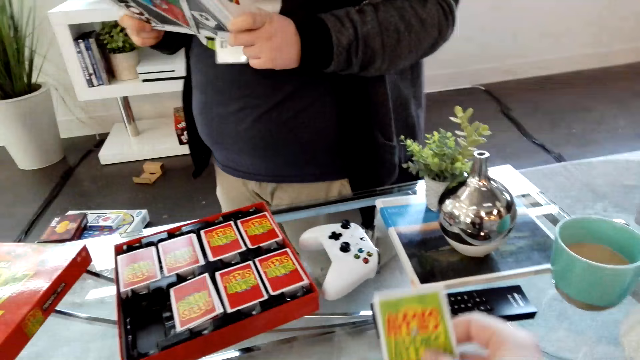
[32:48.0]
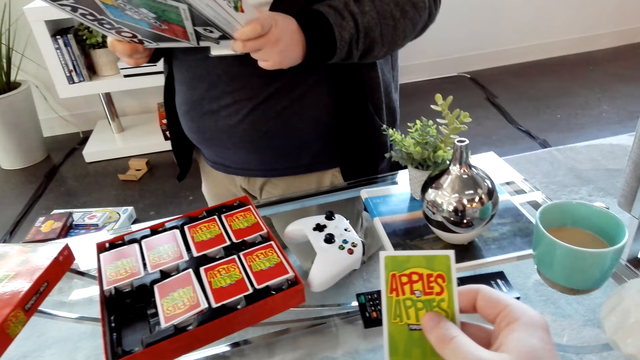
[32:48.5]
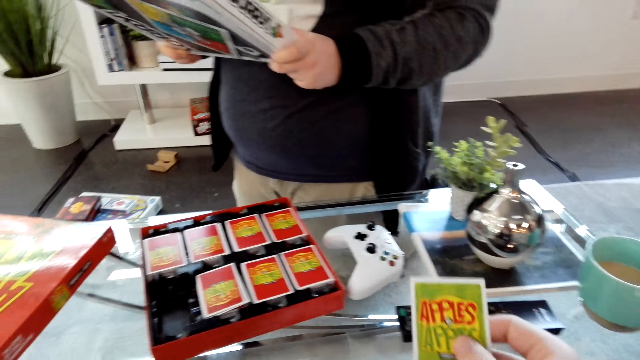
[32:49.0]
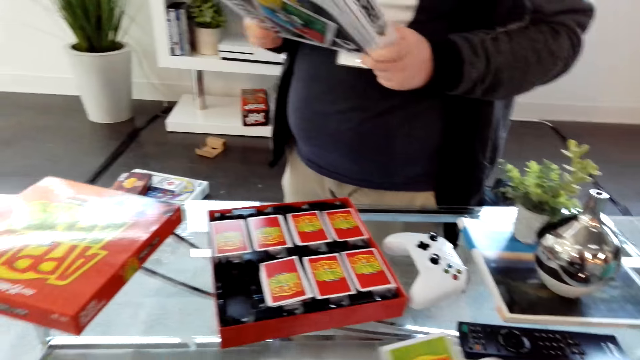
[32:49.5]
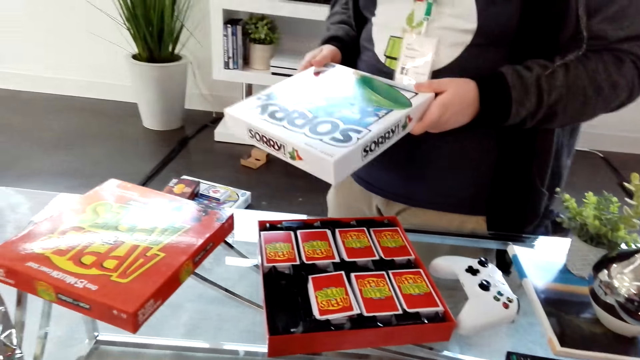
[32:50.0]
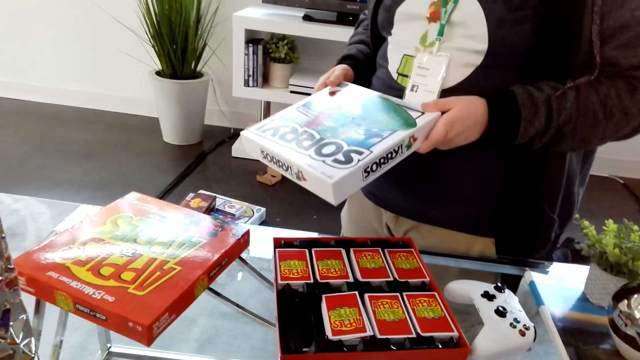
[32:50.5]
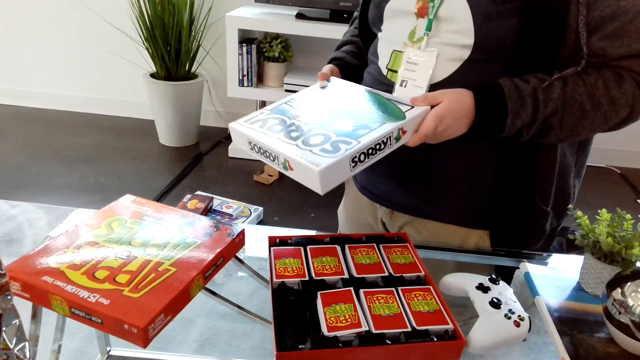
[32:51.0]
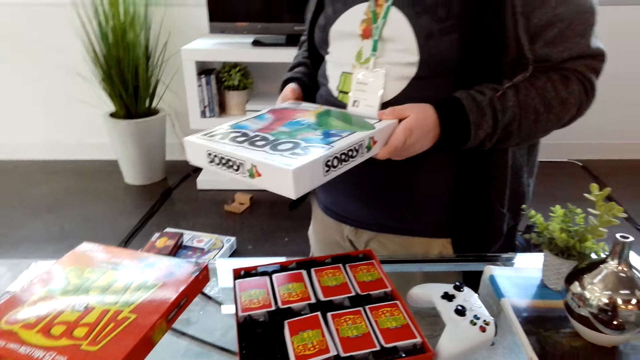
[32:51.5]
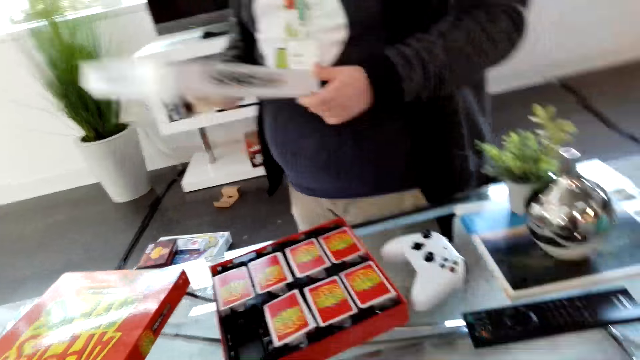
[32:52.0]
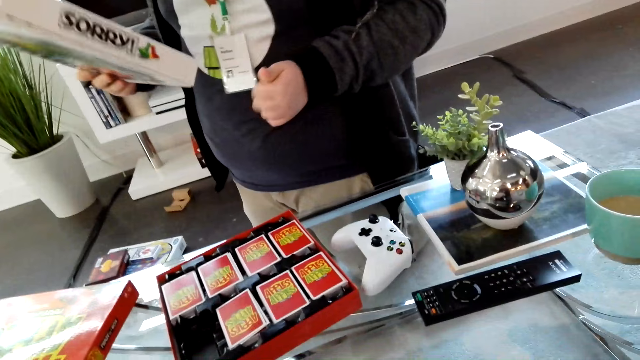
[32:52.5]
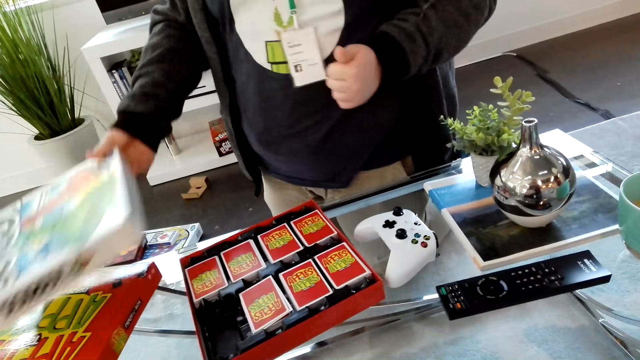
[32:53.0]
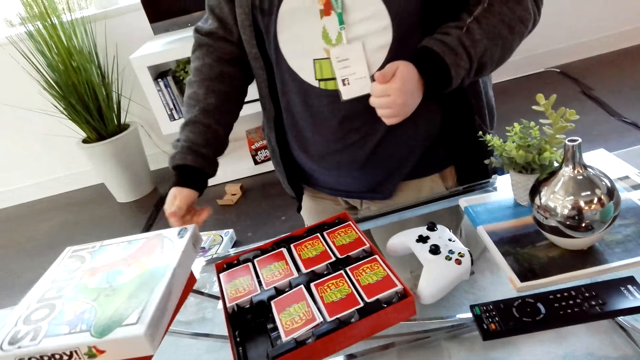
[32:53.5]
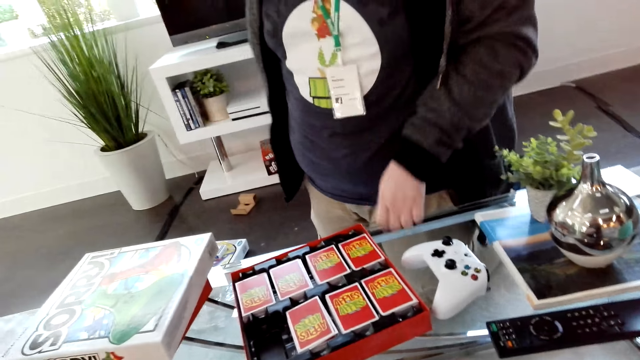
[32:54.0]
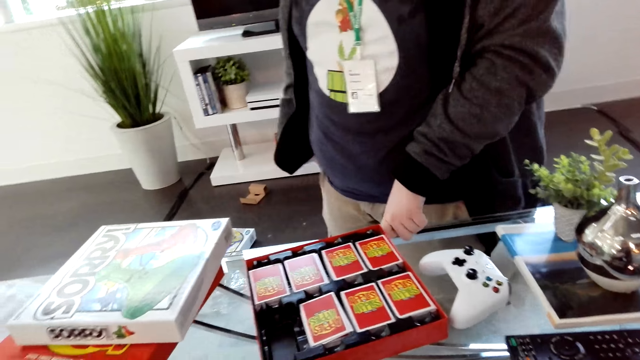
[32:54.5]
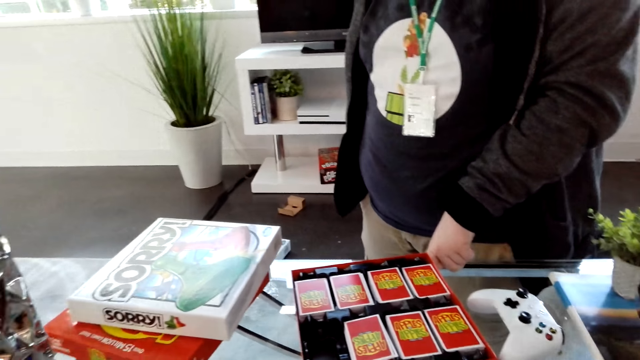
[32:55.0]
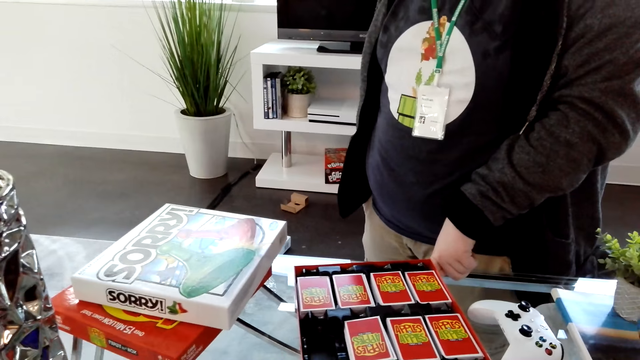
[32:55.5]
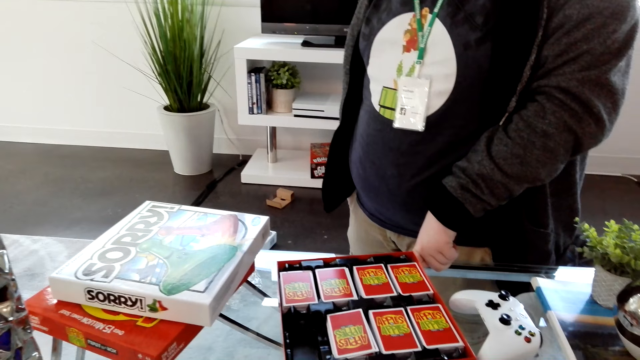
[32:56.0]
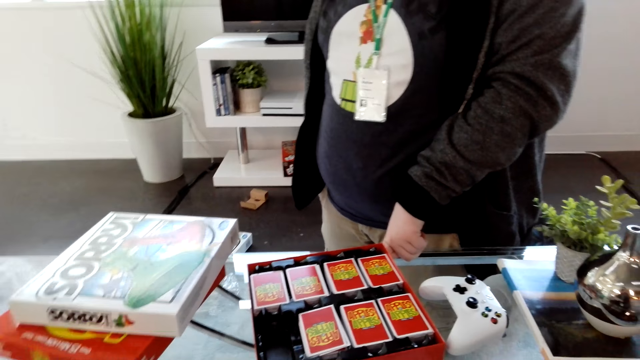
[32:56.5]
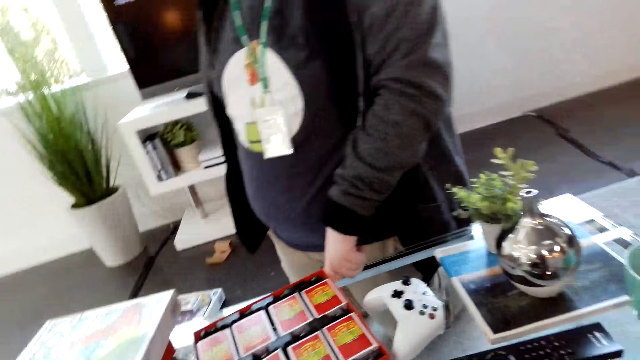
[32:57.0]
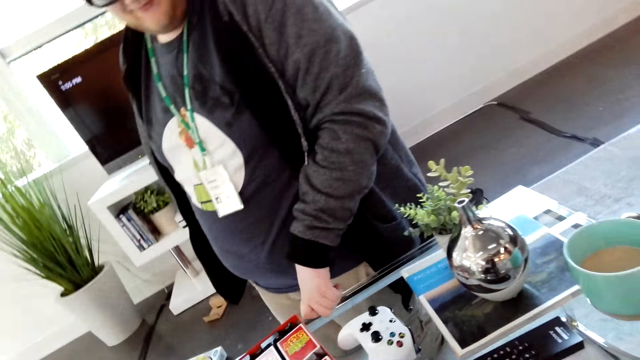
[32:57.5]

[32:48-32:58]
The camera wearer holds a playing card. A person places a box on the table. The camera wearer places the Sorry board game on the table.

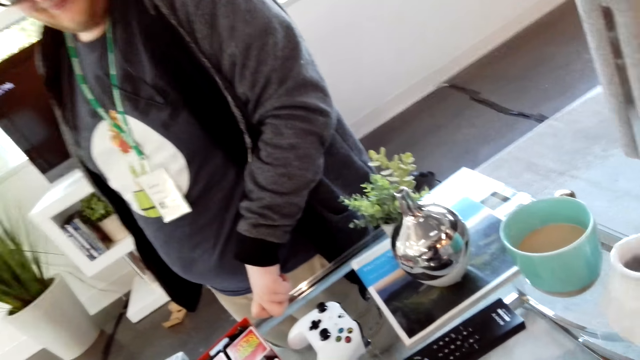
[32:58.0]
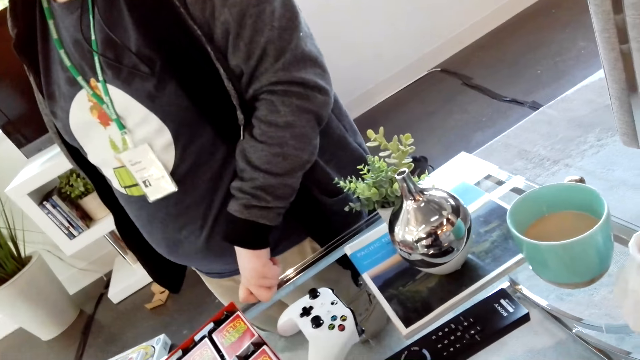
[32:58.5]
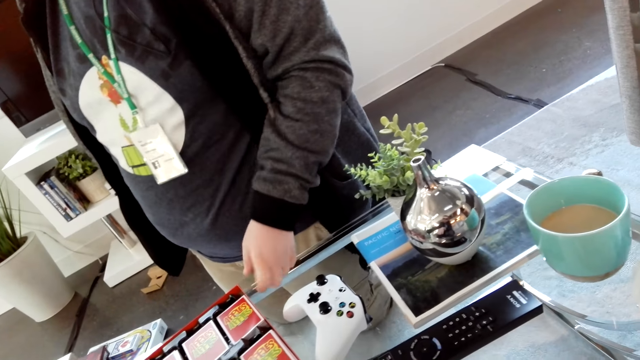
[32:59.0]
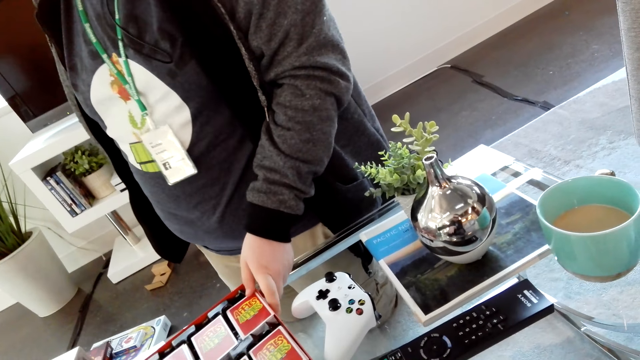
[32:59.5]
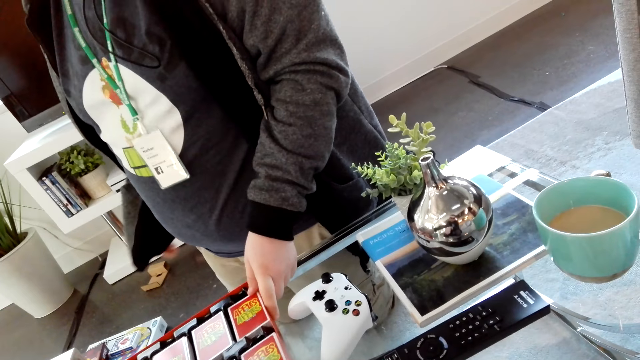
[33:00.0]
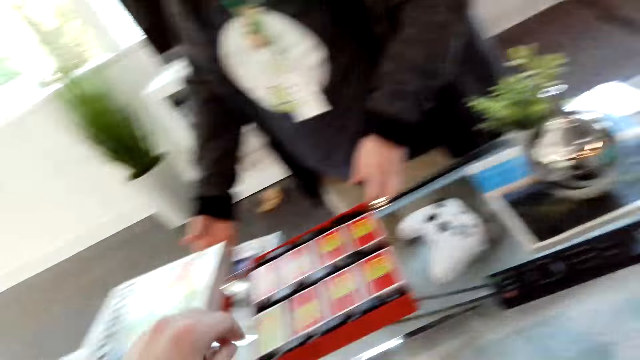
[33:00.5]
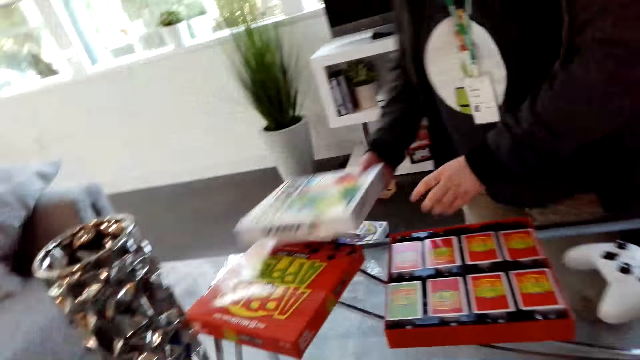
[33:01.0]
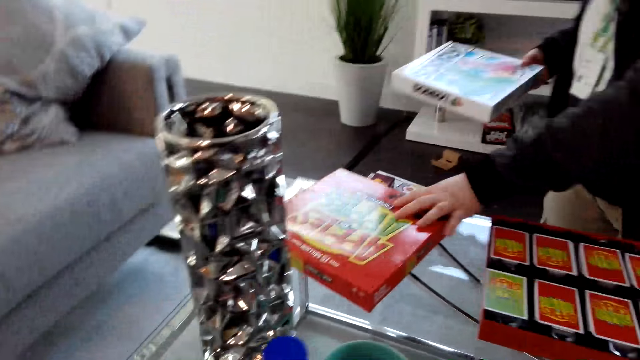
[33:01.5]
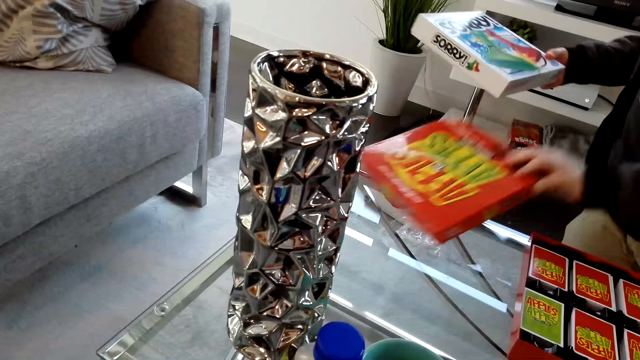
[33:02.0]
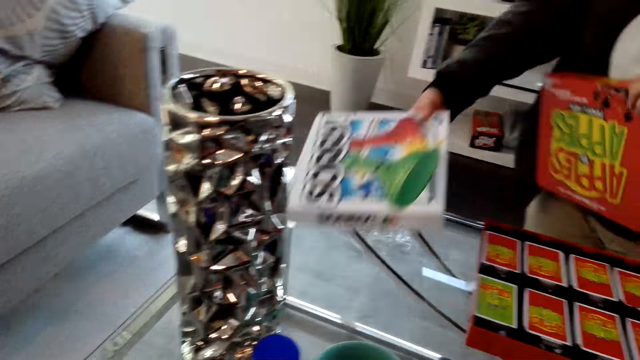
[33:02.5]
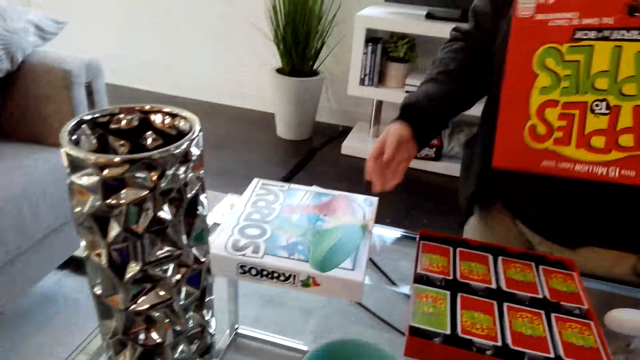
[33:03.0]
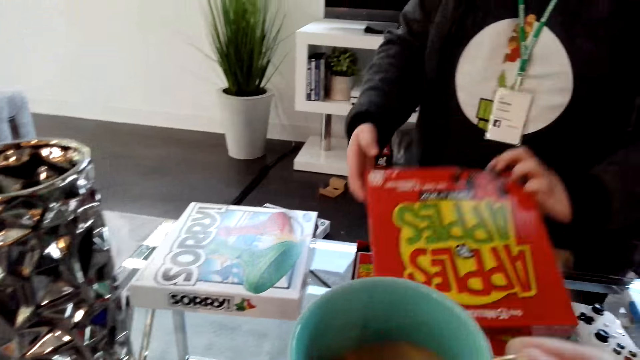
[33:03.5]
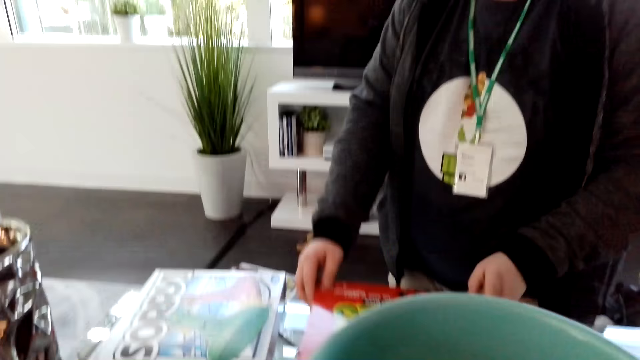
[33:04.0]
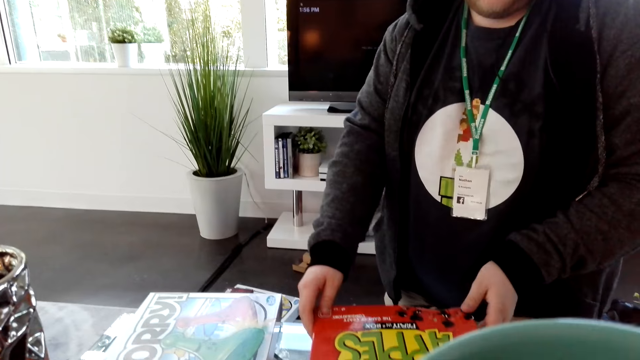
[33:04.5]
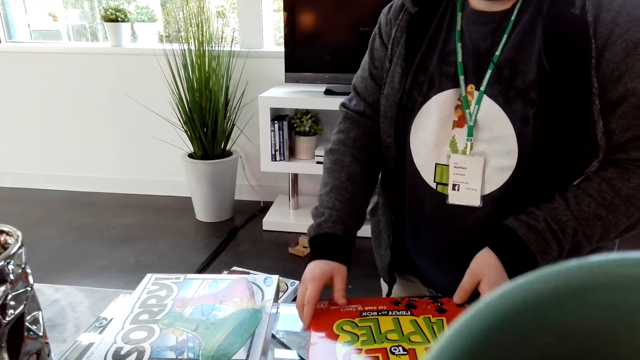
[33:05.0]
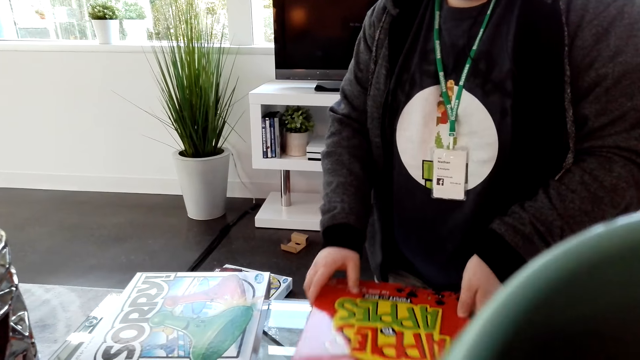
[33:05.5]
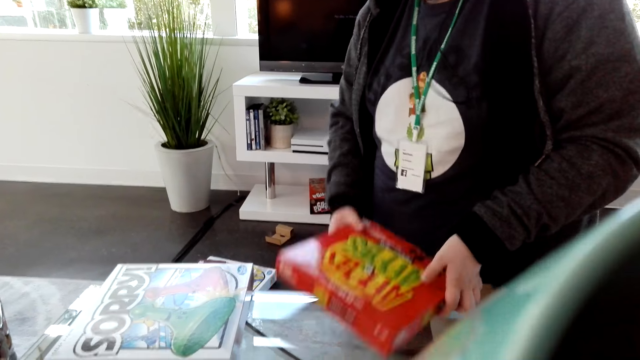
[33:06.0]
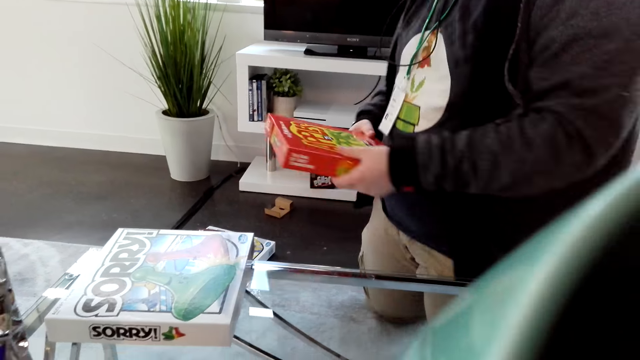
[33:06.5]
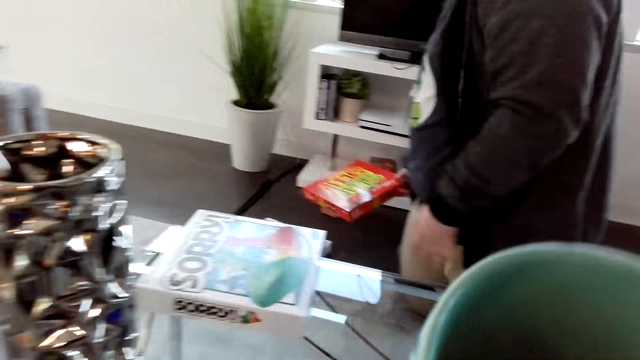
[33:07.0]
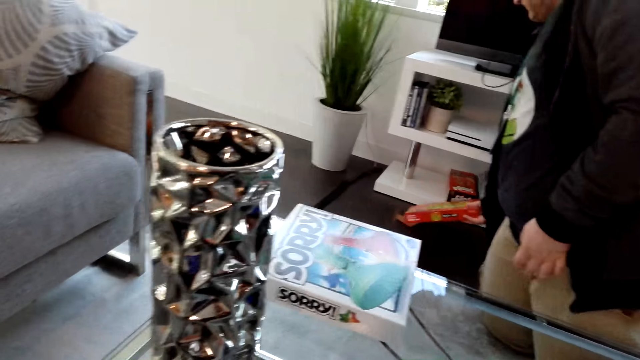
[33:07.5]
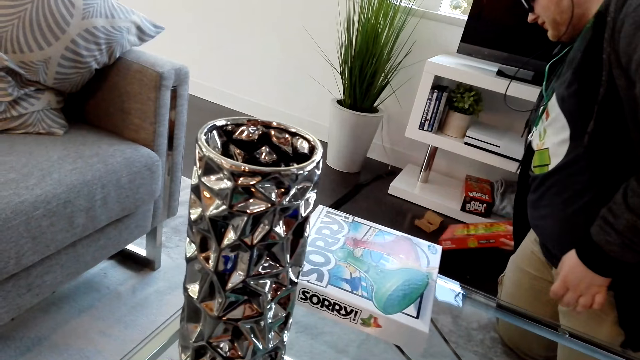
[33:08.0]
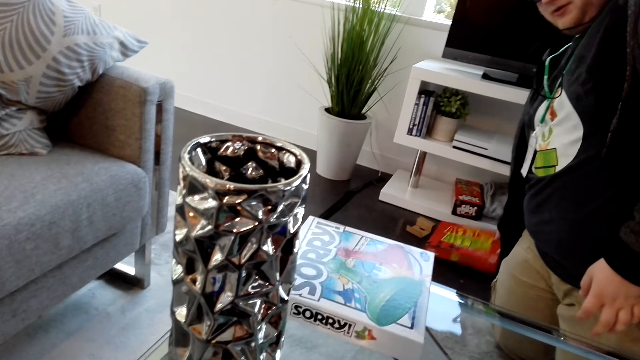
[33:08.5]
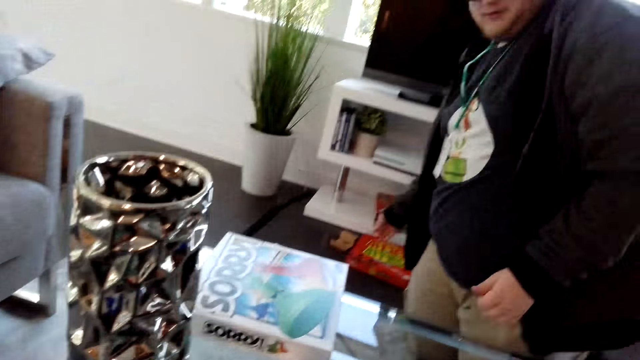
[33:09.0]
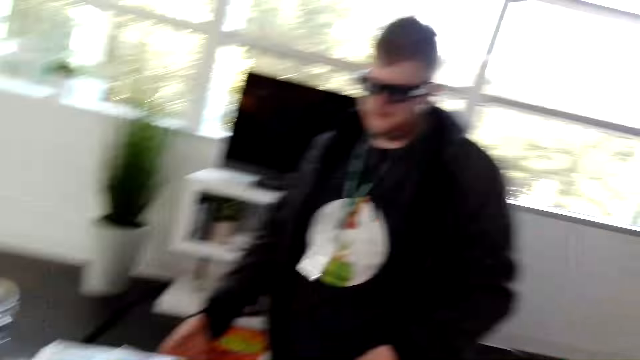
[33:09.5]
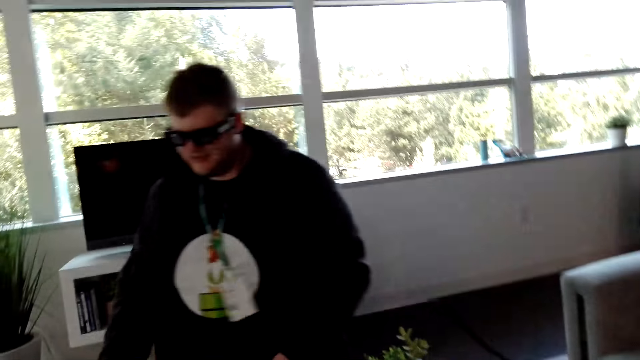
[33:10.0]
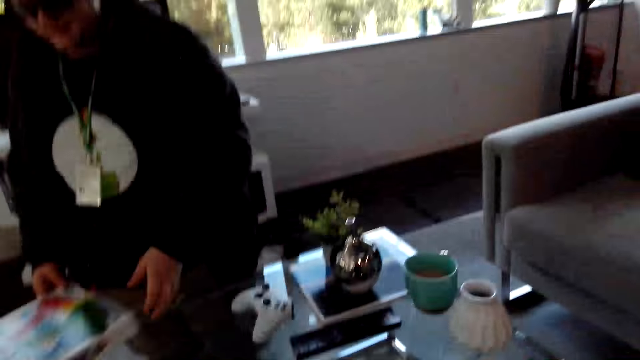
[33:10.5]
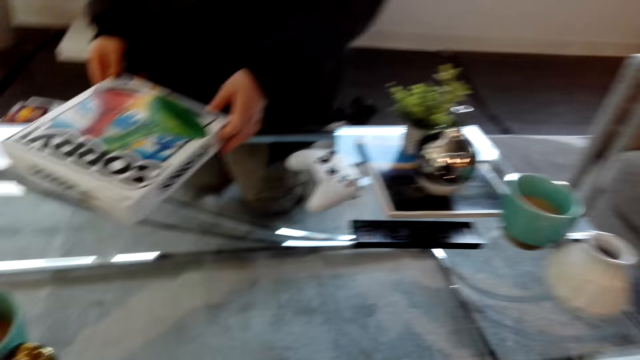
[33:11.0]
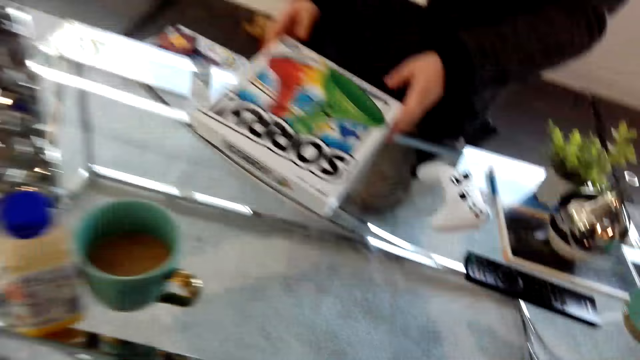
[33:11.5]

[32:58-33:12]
A person touches the box. The person picks up the box on top of the box, picks up the box cover on top of the table, places the box on the table and covers the box. The camera wearer drinks some coffee. The person picks up the box from the table. The person puts the apple board game on the floor. The person dialogues with the camera wearer.
